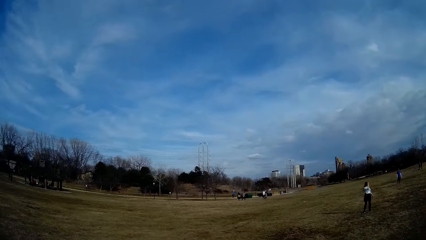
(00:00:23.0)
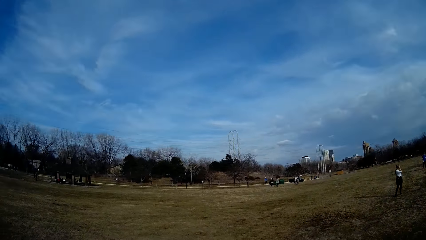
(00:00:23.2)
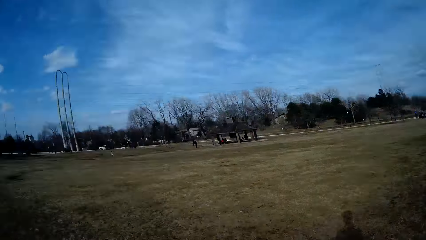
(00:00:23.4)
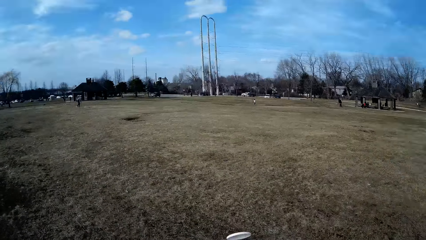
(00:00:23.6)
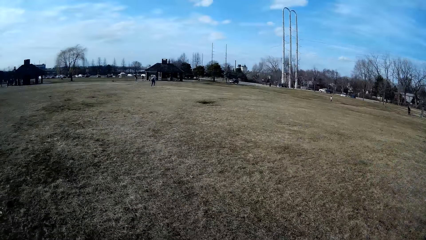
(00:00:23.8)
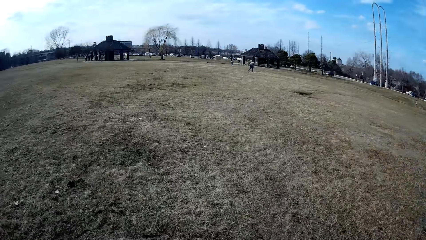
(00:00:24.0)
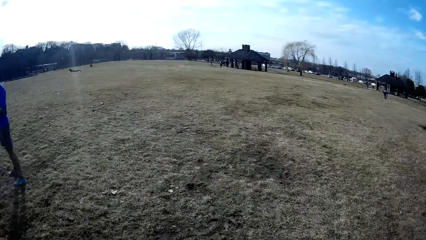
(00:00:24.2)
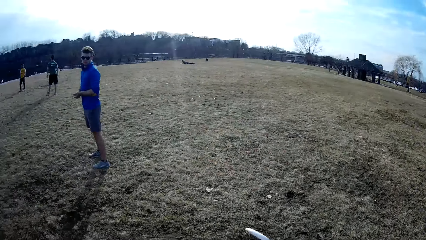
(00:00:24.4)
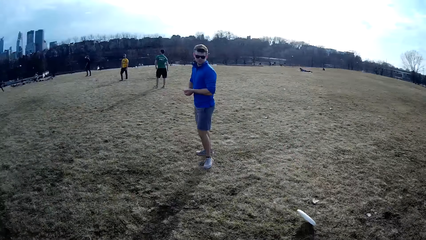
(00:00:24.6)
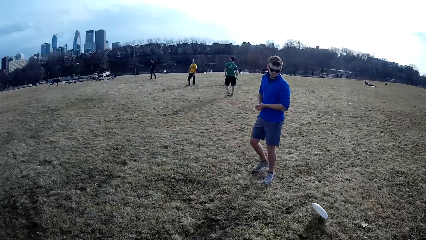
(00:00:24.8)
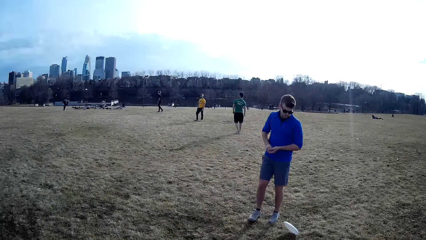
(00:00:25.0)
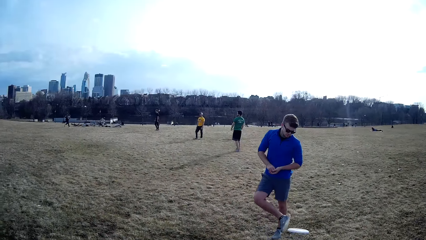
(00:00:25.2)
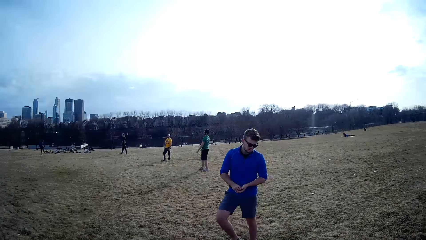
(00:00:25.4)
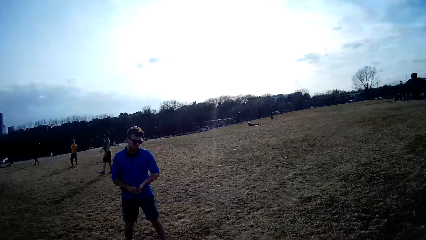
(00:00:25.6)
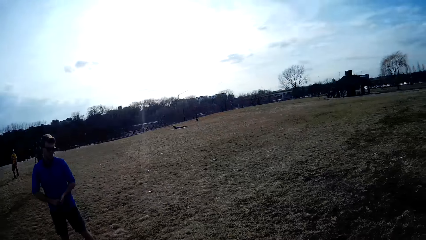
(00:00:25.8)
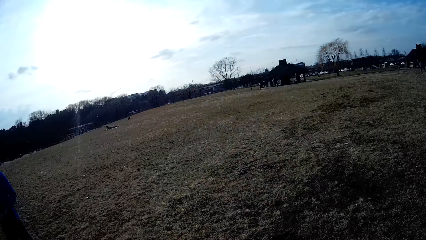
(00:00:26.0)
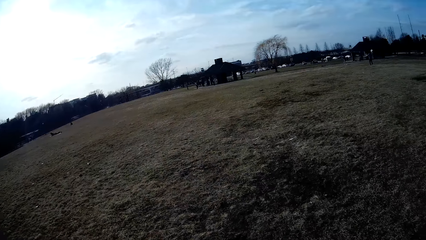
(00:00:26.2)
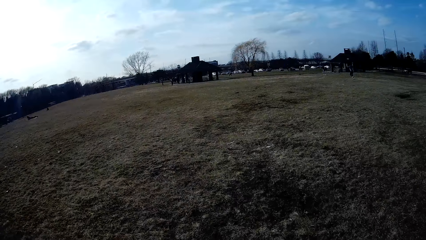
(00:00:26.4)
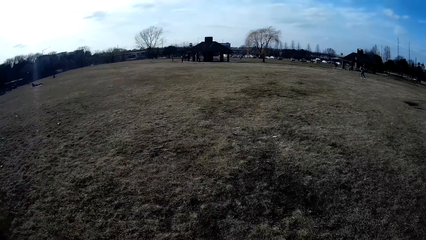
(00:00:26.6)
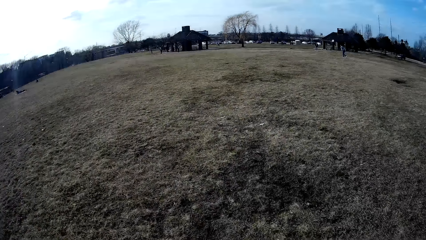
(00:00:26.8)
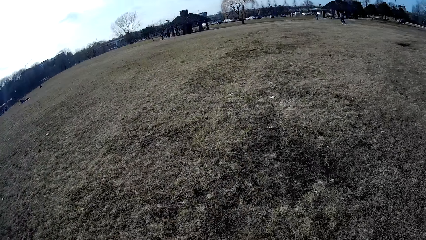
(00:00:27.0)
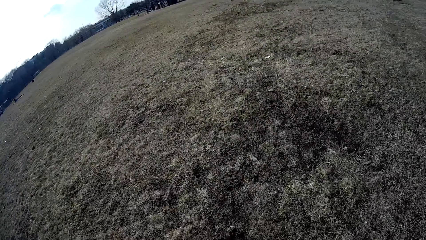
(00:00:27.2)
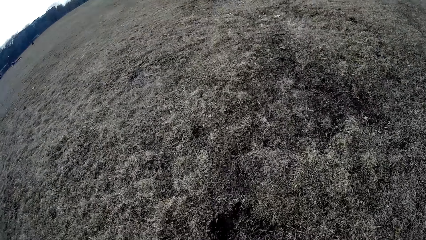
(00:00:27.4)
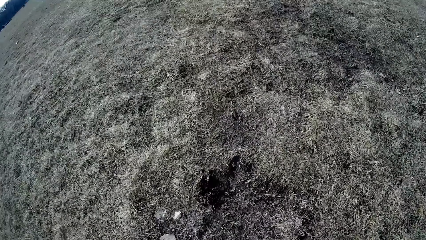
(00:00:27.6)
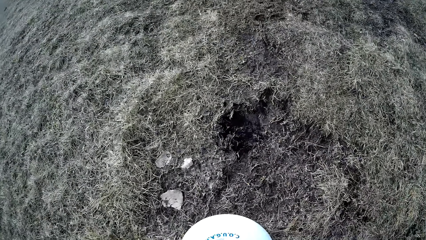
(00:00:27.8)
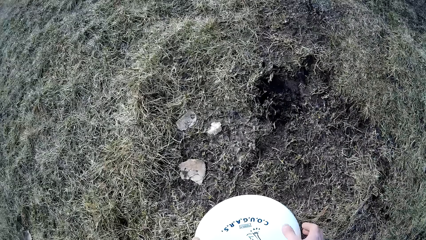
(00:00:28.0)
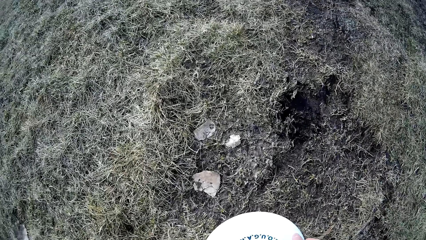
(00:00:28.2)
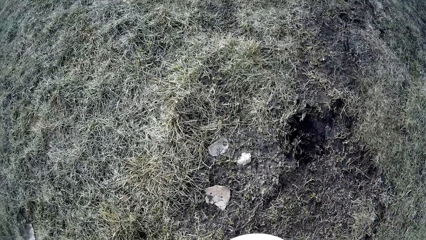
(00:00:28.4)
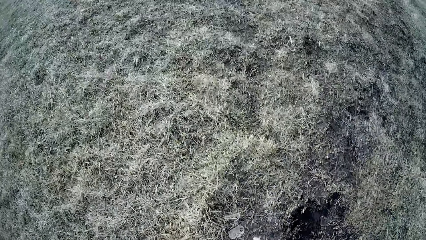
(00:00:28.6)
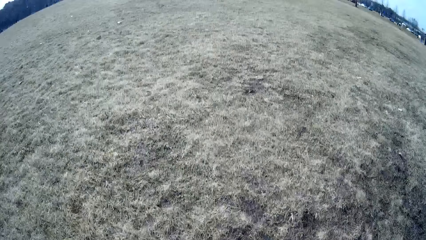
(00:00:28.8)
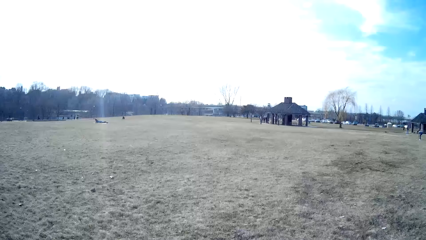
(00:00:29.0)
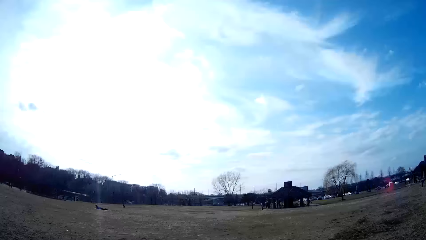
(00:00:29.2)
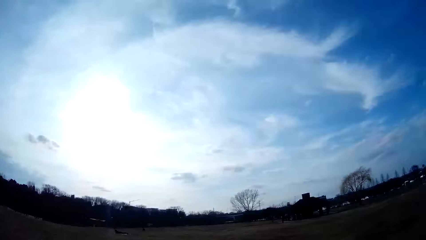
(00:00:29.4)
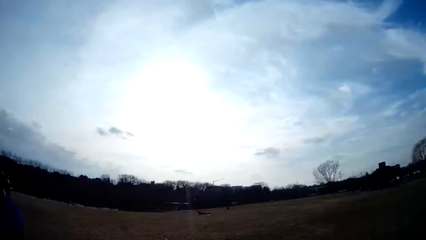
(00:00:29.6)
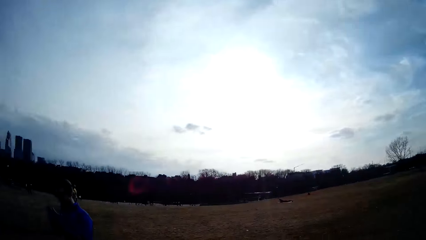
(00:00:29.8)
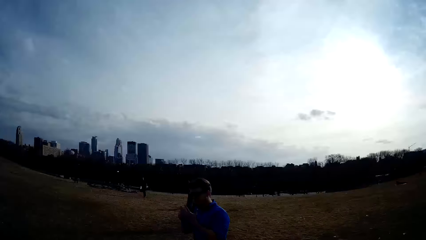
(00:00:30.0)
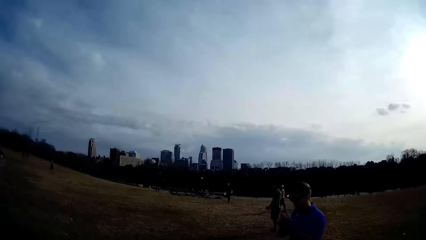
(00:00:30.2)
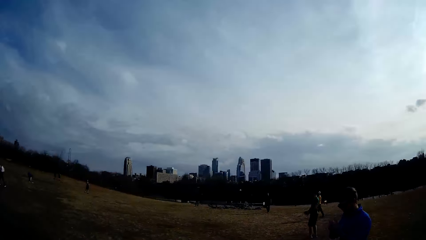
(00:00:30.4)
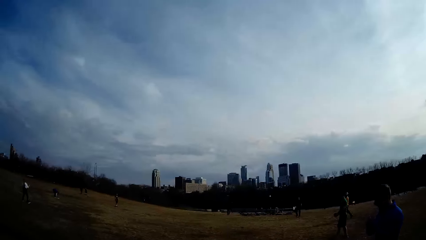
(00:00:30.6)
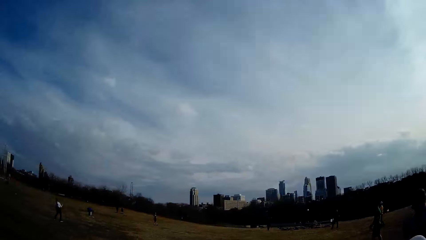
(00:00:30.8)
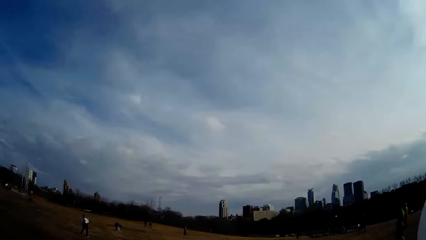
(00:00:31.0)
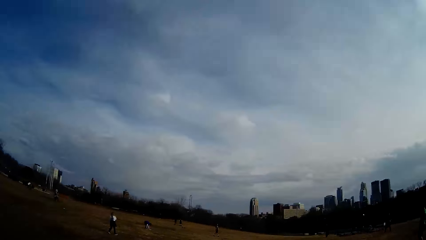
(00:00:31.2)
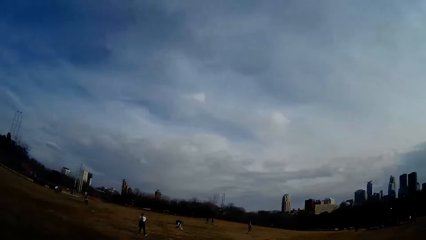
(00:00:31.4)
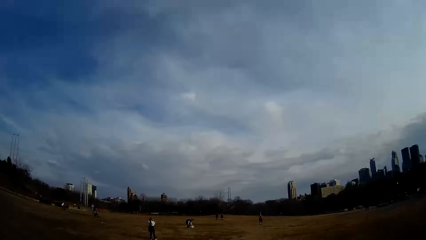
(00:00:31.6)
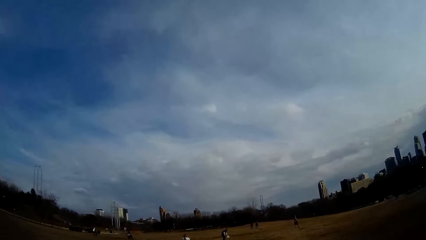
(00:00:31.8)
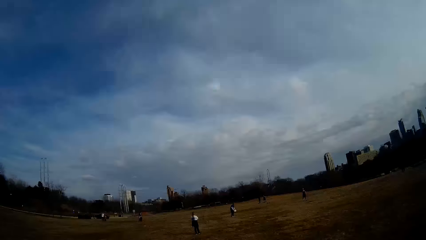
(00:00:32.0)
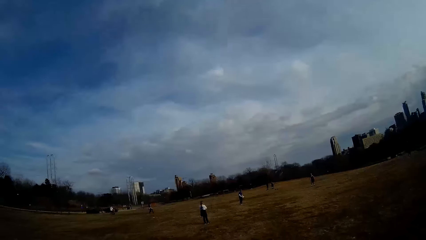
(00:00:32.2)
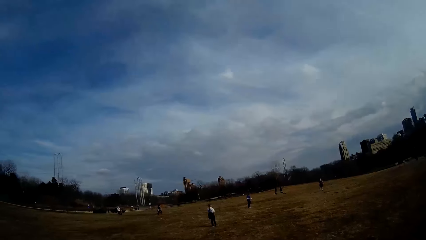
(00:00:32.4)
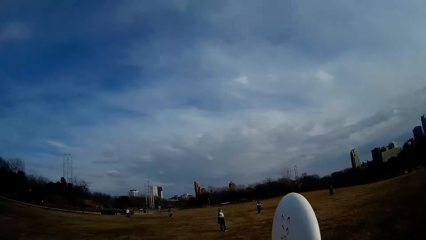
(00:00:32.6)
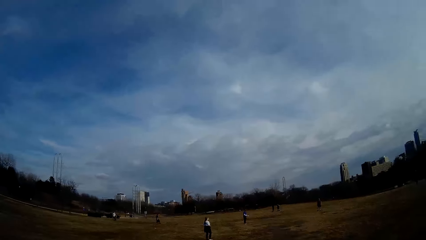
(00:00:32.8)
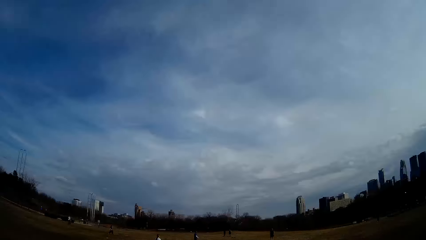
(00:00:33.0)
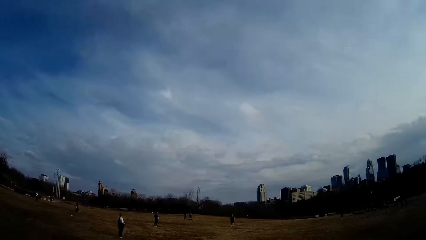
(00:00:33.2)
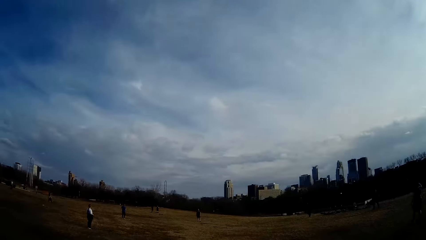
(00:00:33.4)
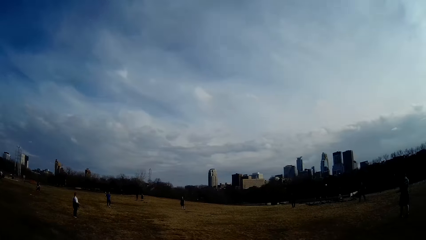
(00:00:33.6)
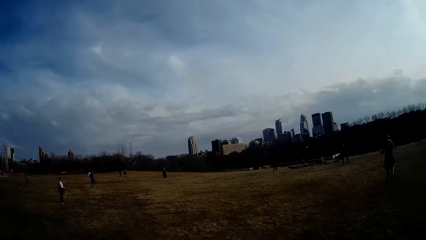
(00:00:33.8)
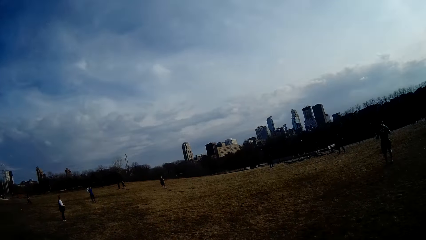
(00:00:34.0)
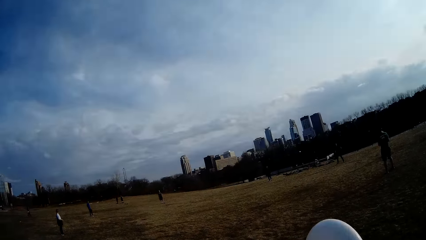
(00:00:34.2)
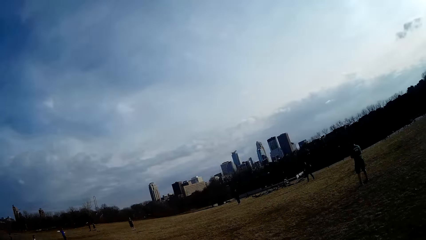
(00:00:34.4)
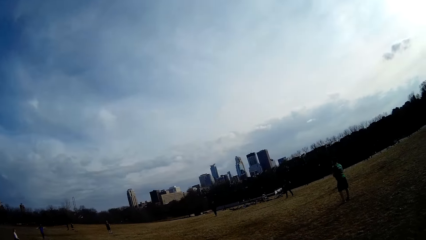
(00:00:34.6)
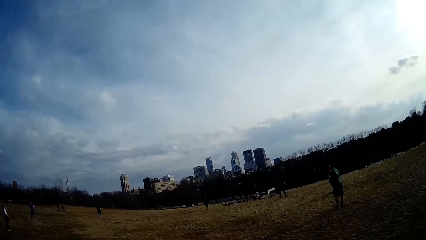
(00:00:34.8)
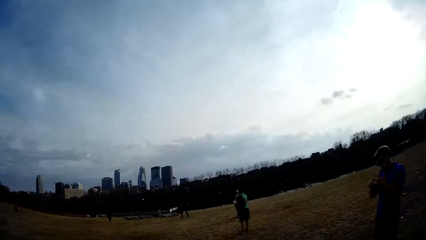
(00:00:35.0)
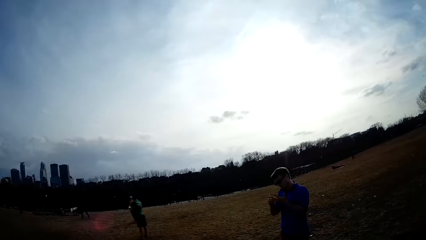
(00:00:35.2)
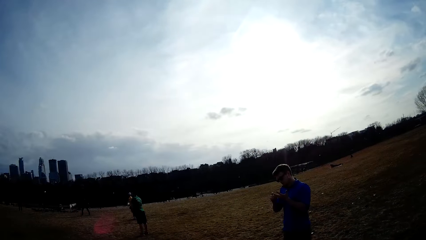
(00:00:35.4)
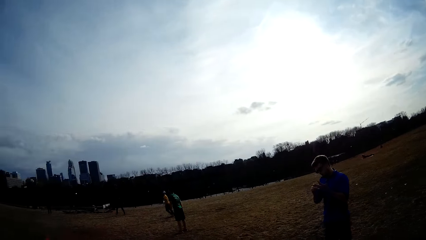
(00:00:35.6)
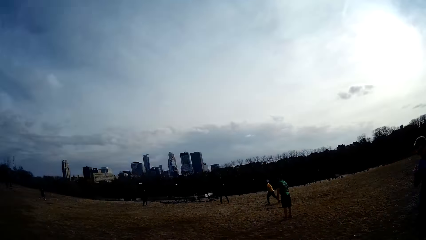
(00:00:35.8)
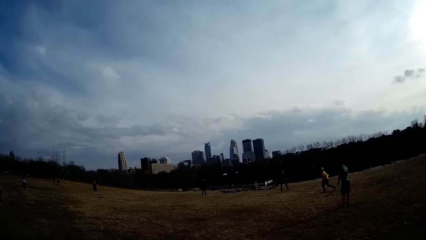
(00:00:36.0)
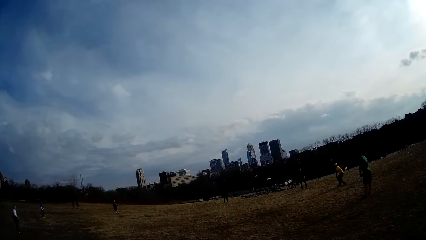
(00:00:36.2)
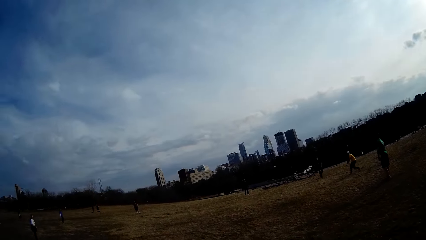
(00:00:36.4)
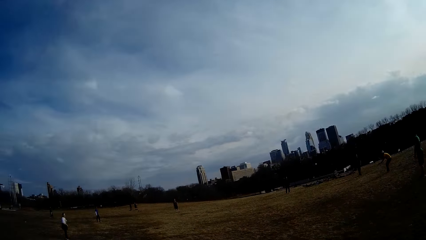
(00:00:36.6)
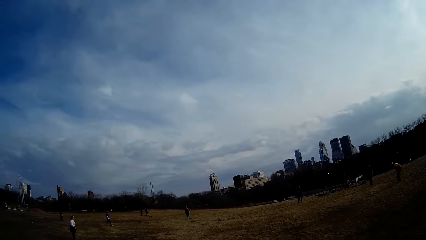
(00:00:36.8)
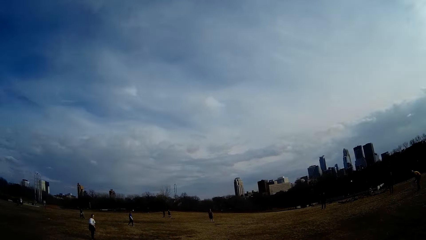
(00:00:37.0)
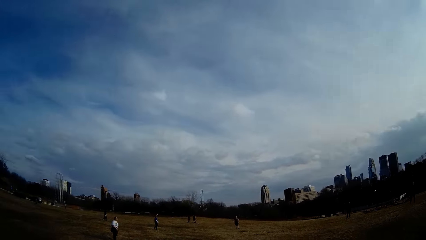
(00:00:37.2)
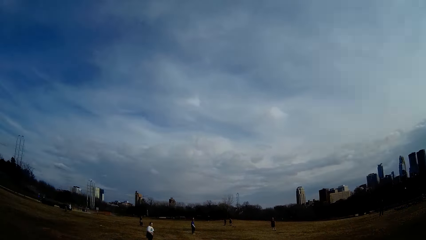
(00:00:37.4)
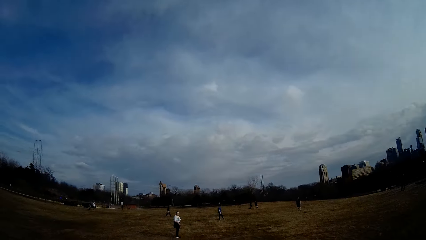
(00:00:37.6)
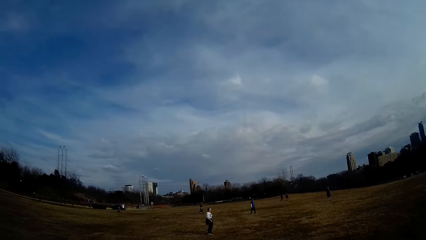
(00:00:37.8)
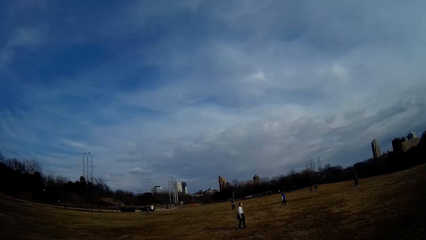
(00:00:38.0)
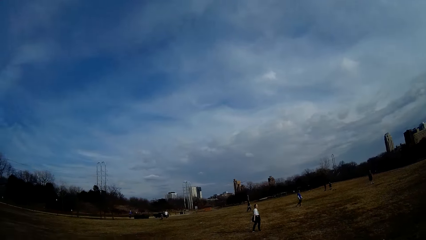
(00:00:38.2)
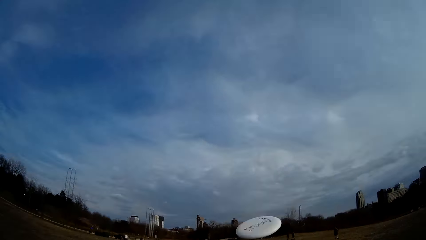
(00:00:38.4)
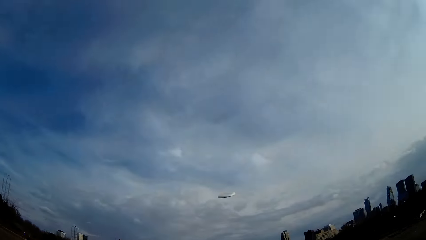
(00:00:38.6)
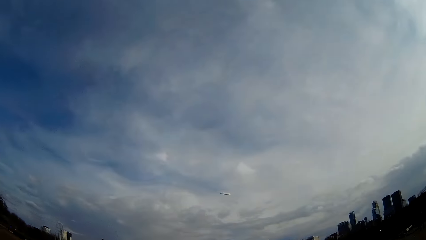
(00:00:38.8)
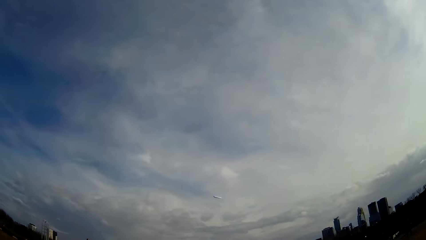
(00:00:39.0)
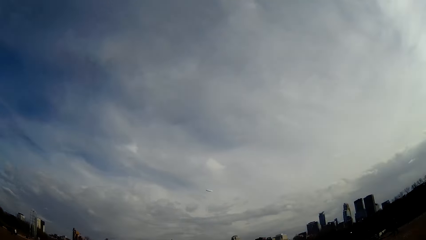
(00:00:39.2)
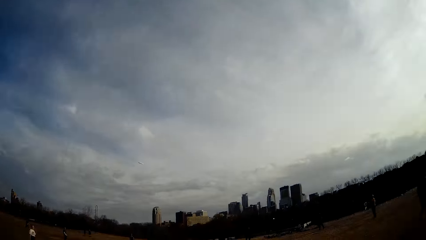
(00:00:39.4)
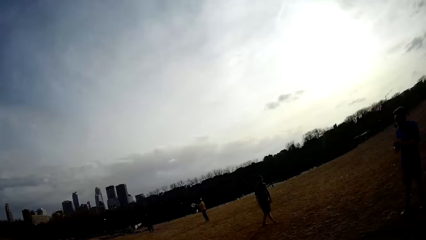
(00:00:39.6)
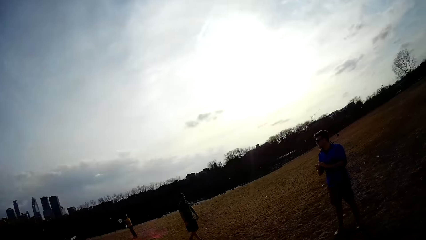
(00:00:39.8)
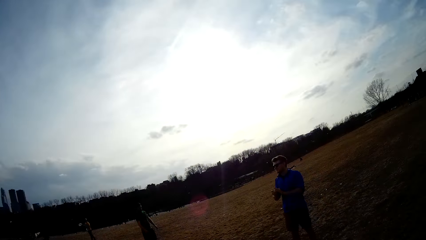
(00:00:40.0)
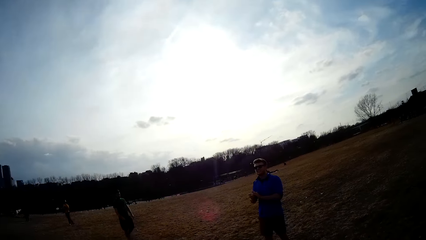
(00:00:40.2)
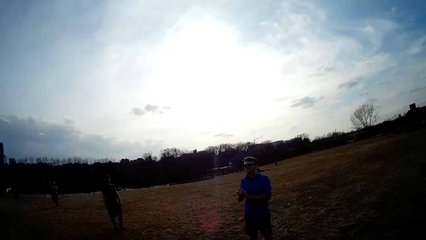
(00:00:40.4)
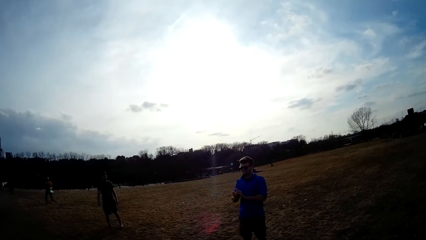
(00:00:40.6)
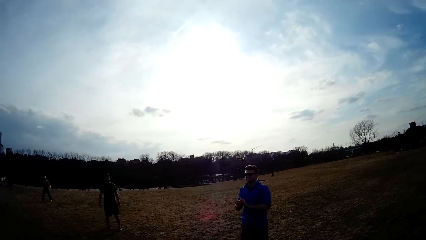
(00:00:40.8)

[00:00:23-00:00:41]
A man kicks a ball. The camera wearer walks around. They pick up a ball from the ground. They look around. Another man catches a ball. The camera wearer flings the ball in the air.
